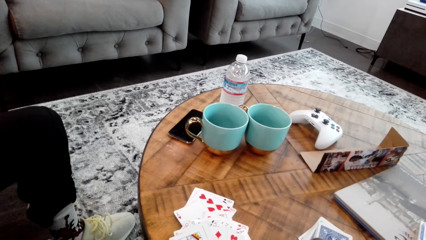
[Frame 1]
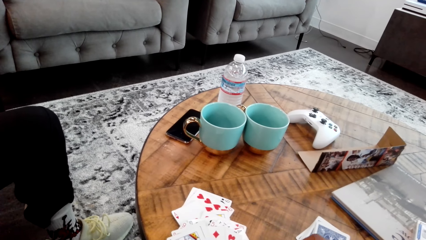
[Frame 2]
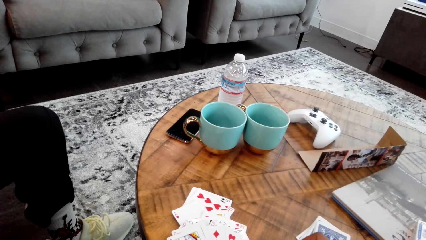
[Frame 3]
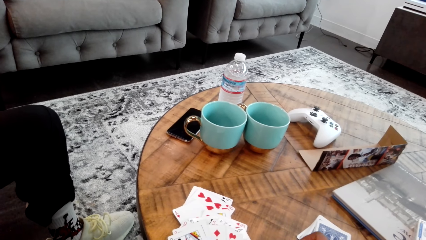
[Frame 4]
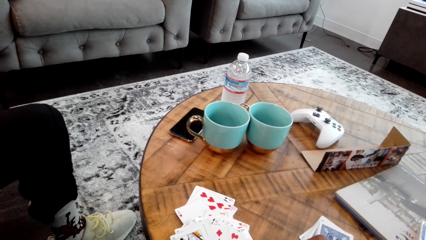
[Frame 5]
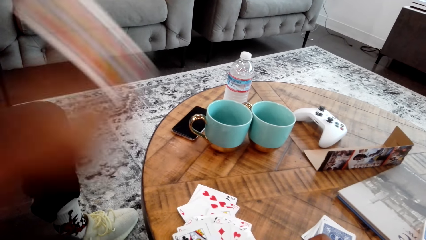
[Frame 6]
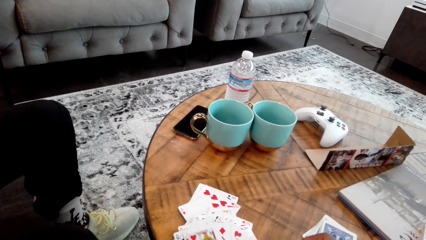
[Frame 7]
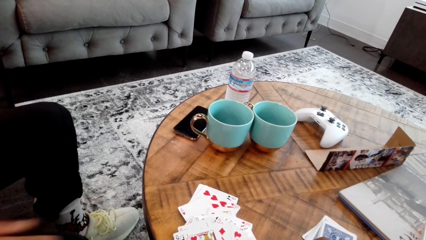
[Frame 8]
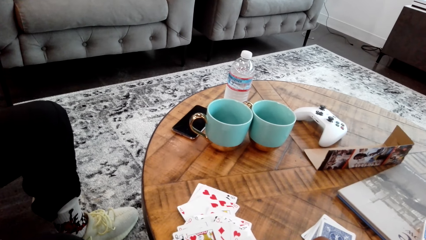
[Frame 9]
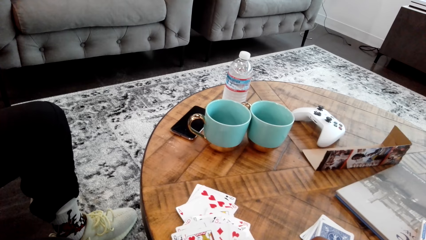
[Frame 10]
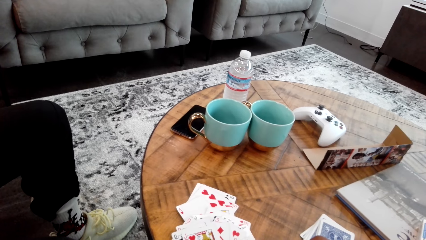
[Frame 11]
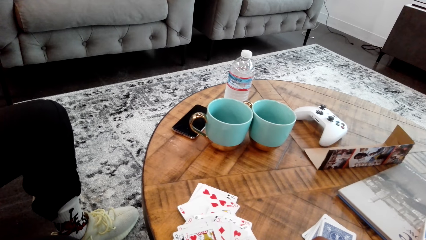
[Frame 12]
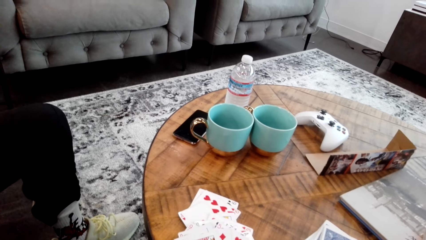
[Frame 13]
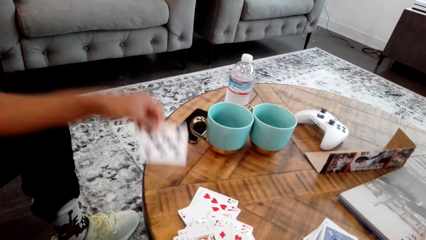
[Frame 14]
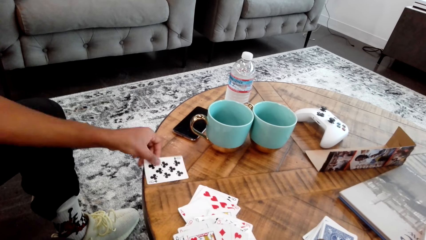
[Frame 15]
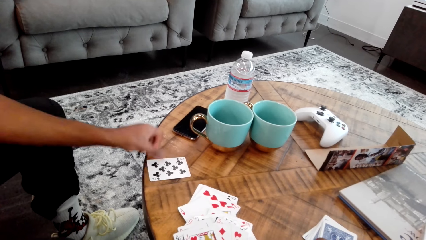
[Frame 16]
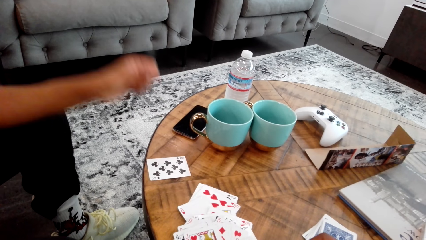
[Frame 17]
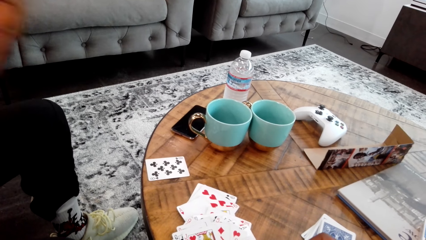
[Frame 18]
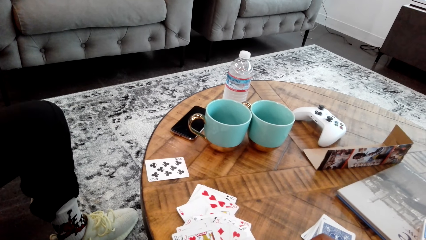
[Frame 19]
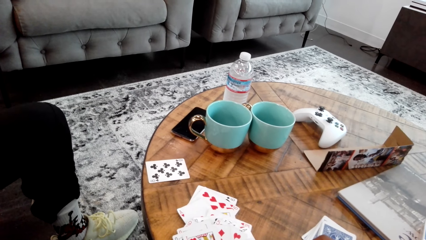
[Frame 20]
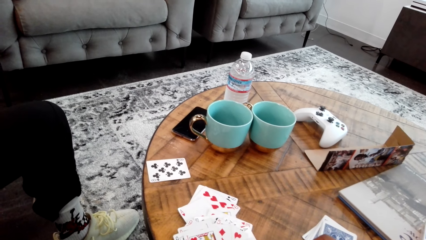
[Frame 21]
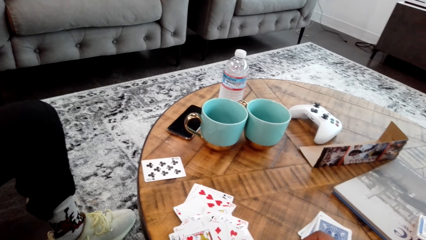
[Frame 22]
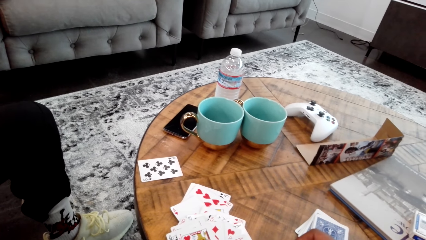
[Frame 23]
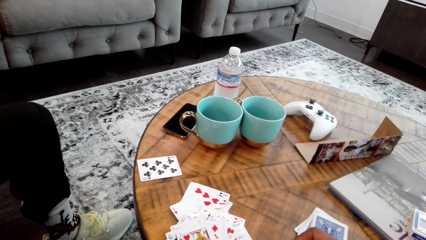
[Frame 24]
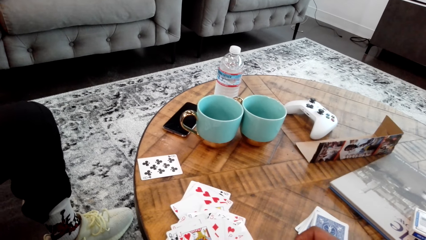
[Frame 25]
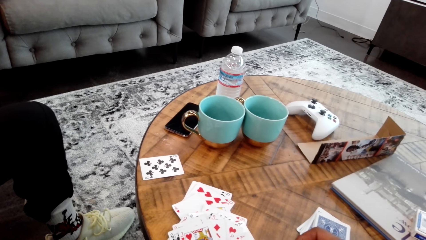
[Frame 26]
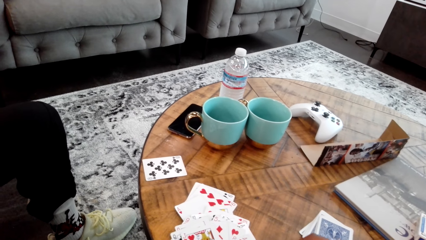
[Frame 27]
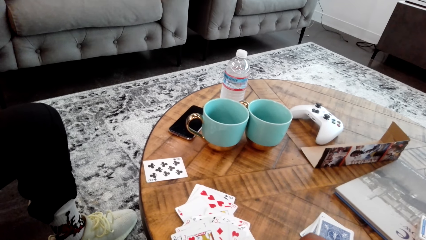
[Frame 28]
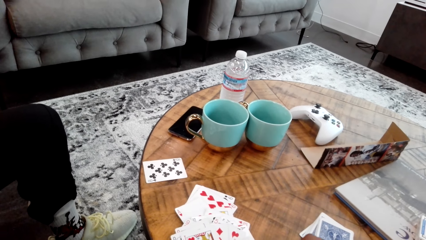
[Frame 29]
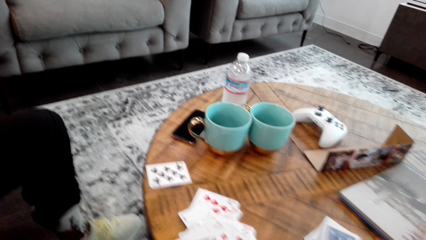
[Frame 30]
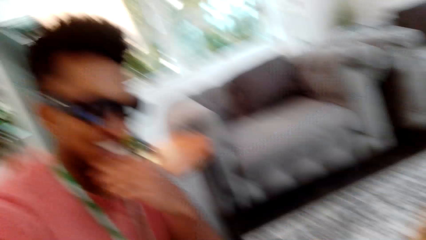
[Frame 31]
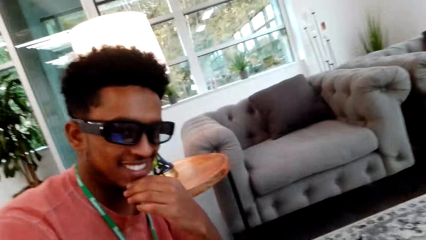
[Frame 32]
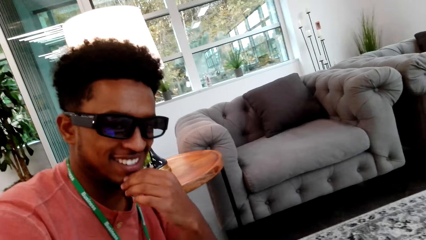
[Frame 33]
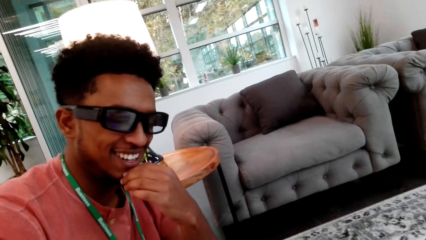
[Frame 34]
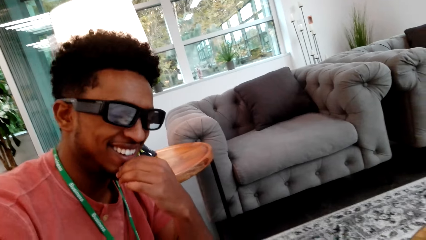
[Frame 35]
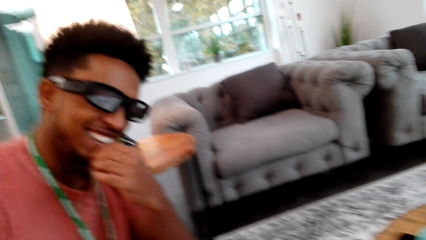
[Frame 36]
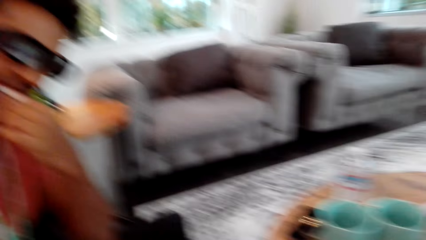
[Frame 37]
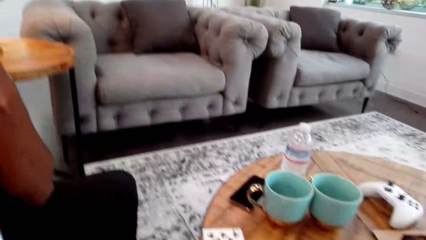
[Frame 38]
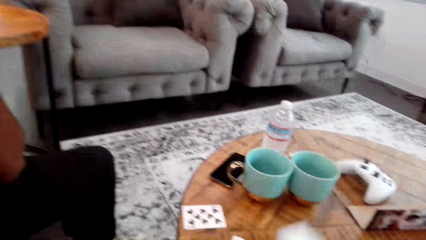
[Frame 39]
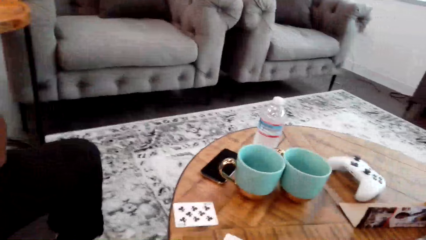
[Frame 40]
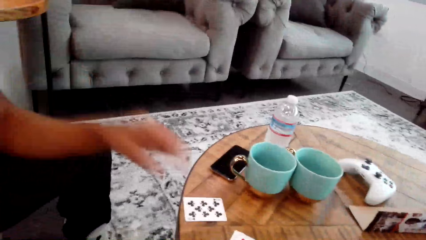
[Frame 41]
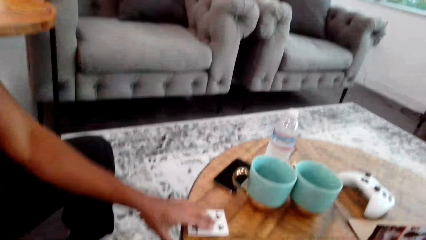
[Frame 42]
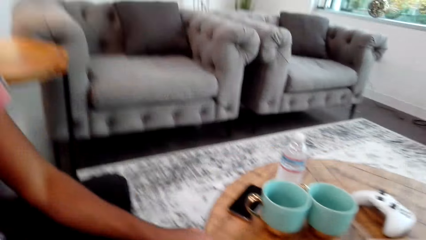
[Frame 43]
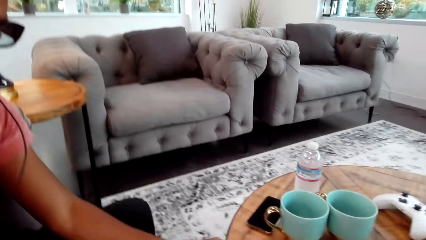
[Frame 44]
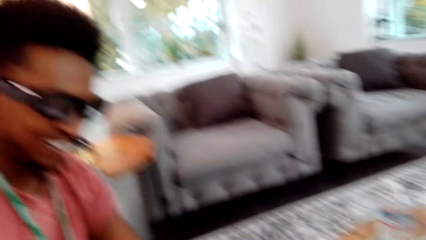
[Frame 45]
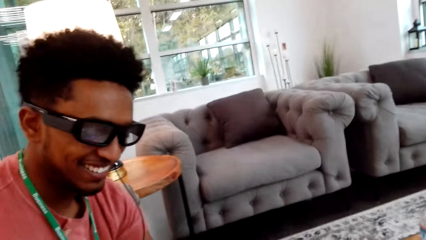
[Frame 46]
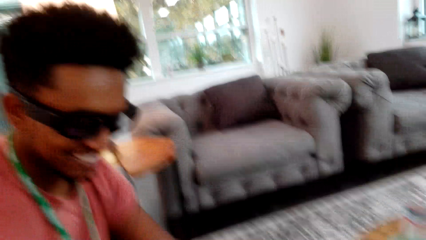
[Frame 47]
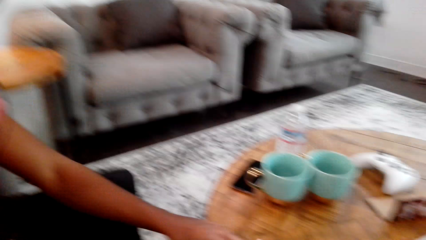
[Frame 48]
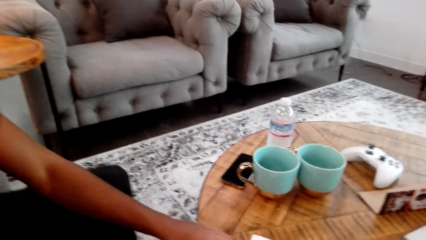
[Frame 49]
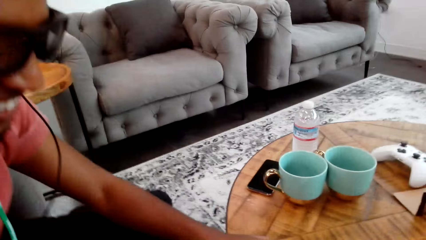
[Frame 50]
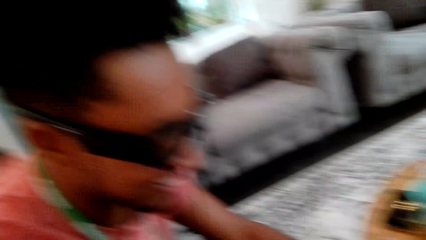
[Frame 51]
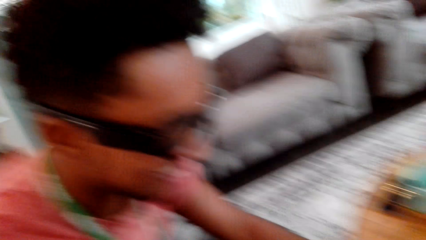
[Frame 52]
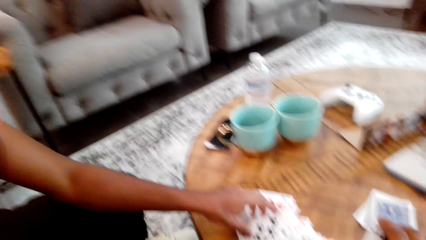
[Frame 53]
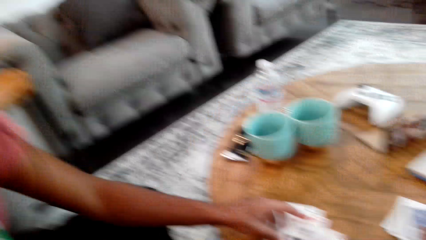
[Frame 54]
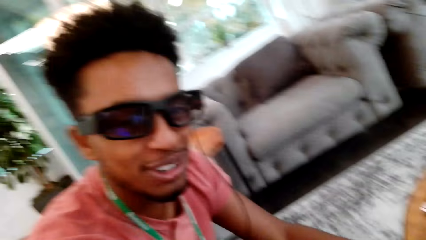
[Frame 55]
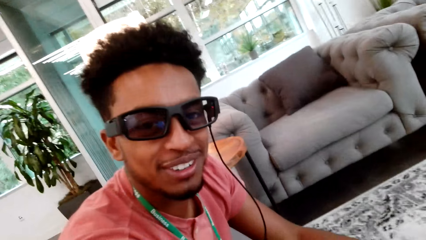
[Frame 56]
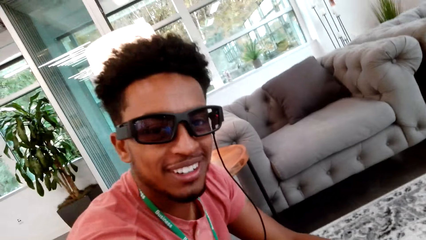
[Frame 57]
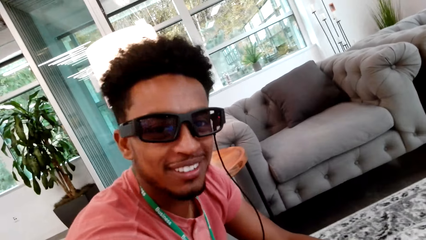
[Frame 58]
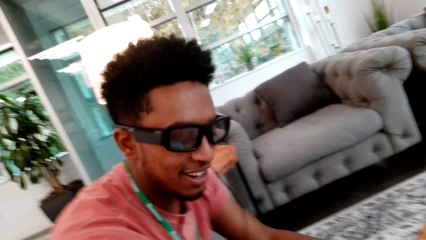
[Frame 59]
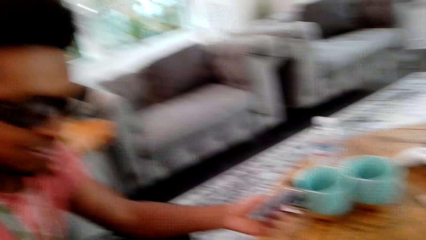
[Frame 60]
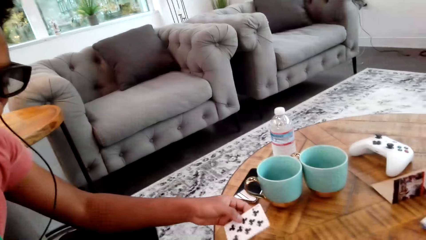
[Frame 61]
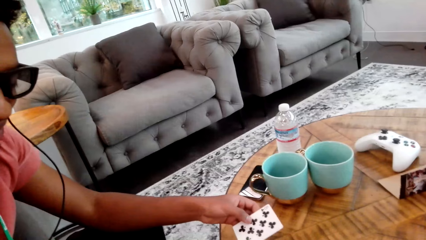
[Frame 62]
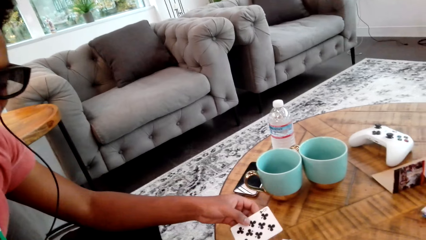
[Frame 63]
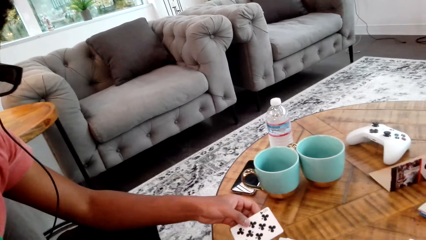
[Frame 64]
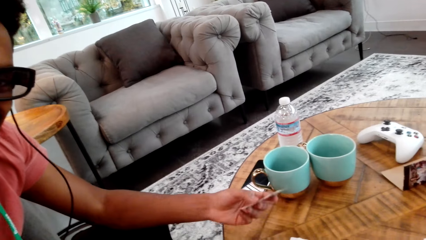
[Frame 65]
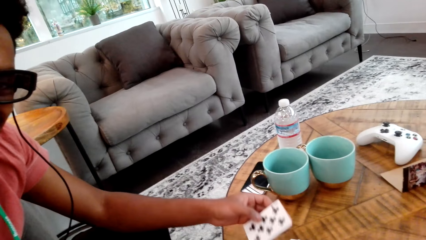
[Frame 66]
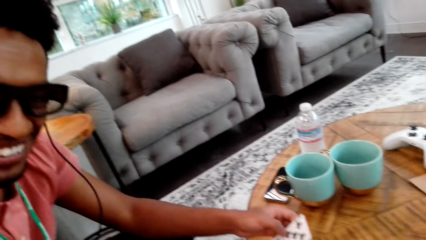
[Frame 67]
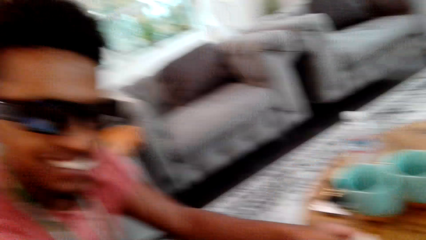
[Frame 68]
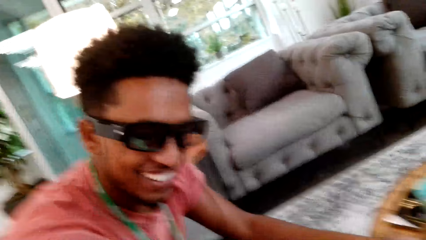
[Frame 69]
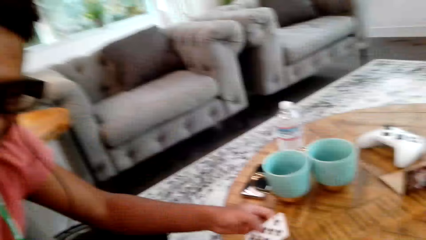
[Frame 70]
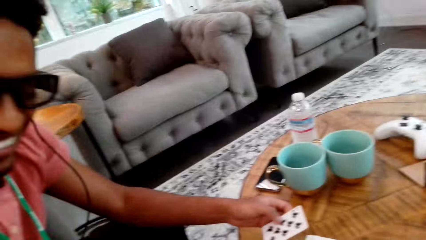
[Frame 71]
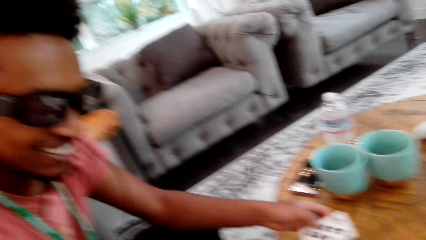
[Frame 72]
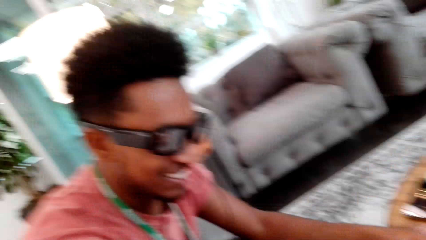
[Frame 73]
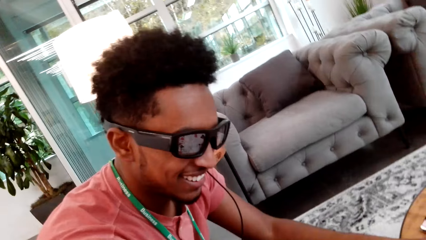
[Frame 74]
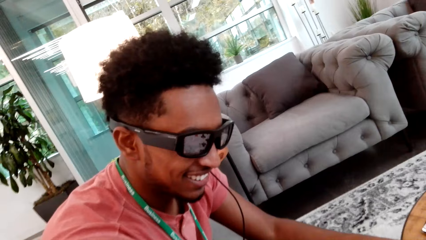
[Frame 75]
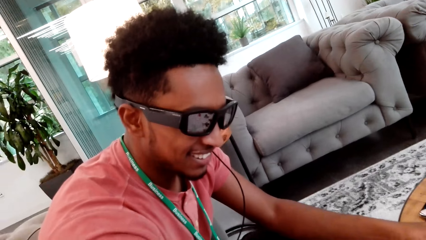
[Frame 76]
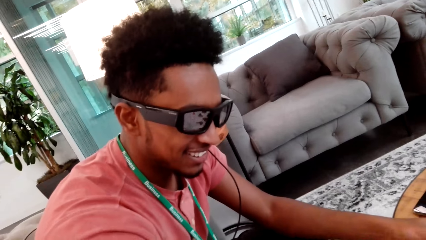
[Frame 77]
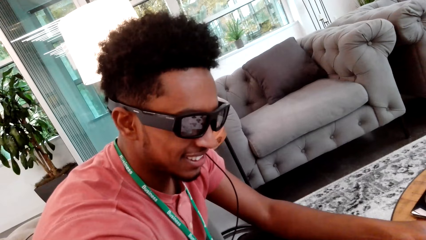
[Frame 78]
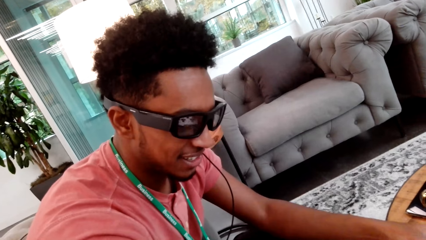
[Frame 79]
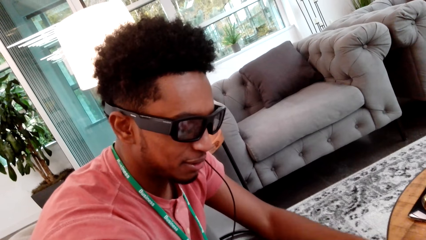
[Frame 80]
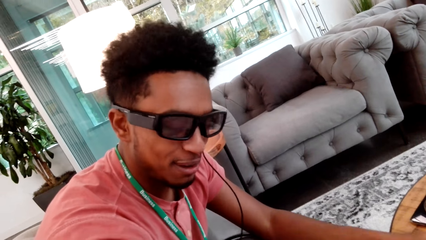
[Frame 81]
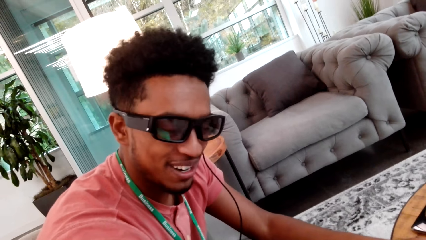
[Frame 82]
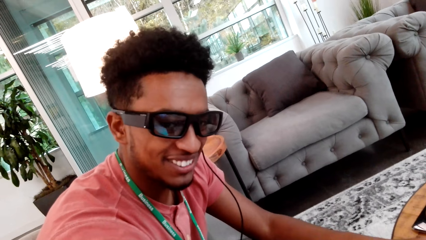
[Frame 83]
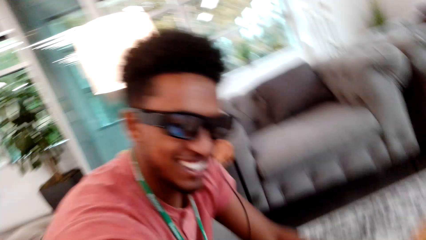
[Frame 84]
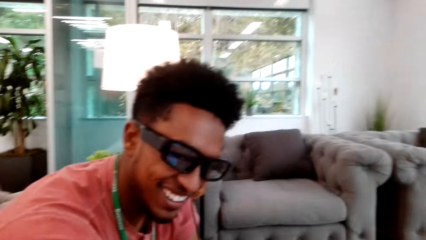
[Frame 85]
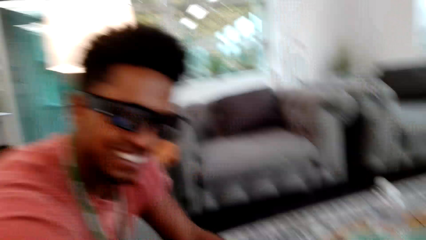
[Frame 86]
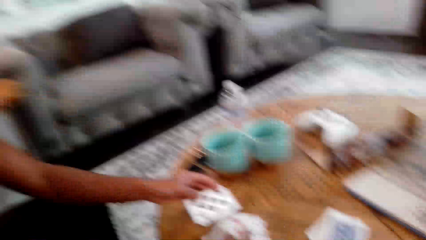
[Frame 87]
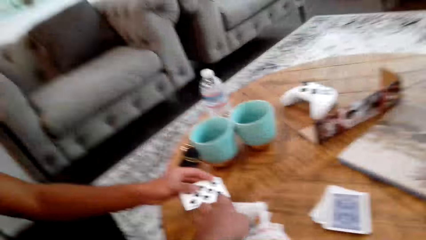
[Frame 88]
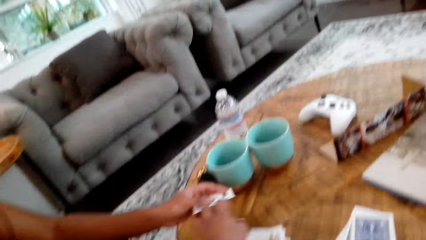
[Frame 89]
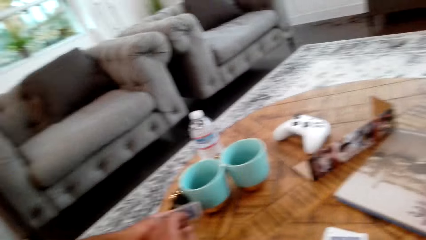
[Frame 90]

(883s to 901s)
A man does something. The camera wearer does something. The man places the card on the table, talks to the camera wearer, and picks the card from the table. The man holds the cards from the table. The camera wearer does something.
